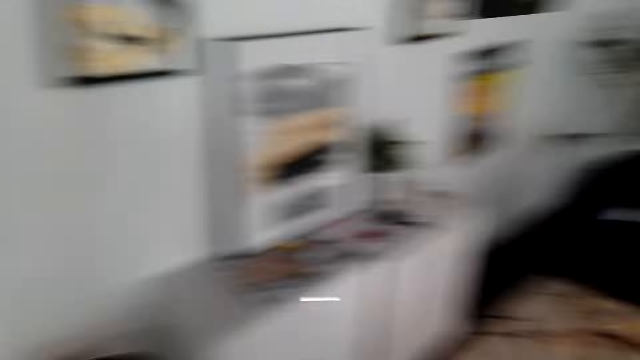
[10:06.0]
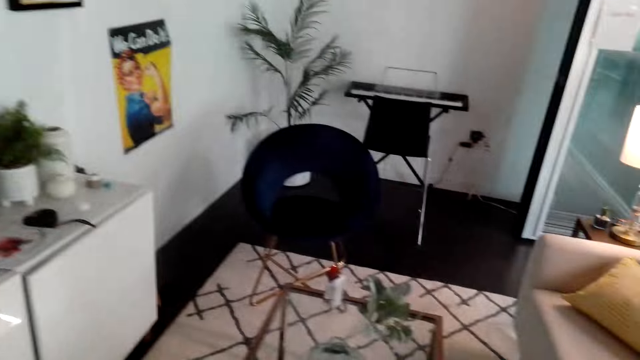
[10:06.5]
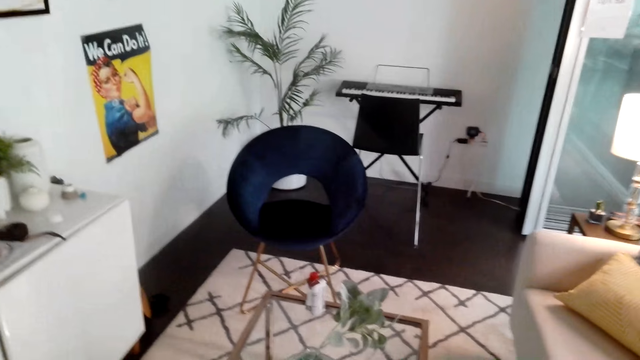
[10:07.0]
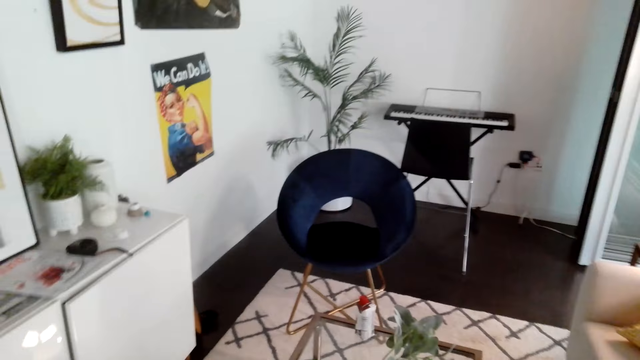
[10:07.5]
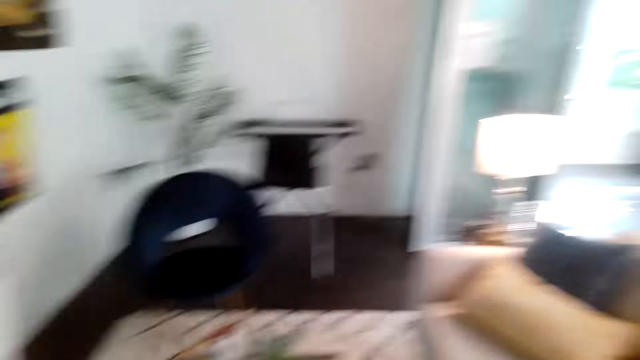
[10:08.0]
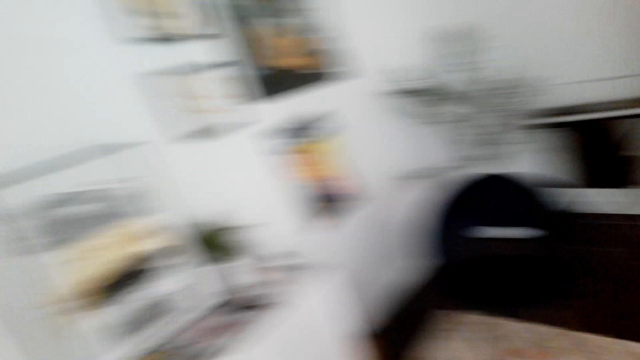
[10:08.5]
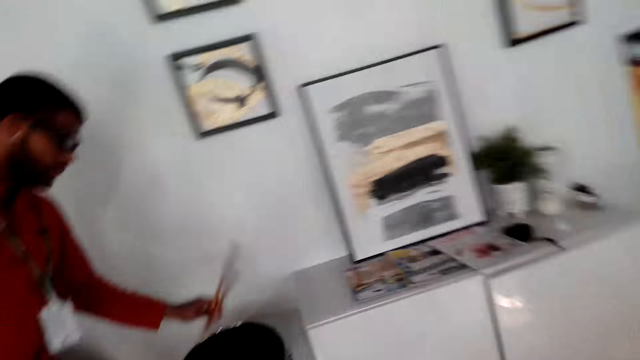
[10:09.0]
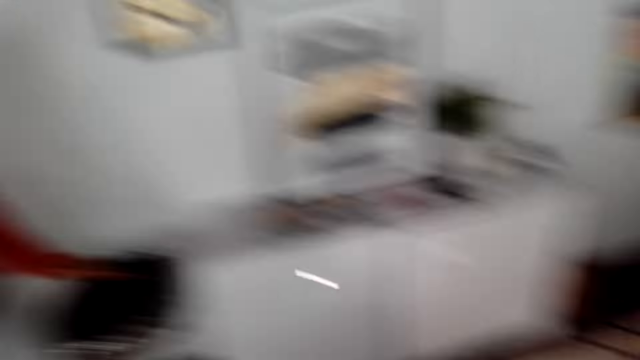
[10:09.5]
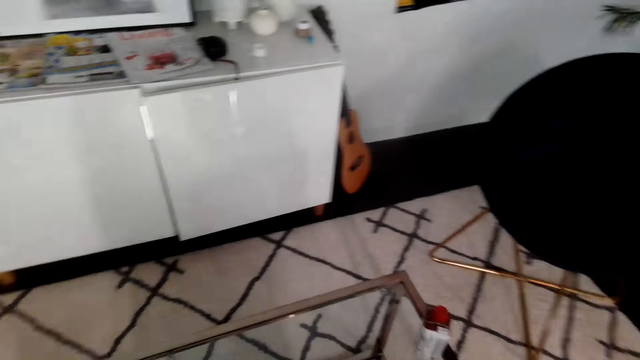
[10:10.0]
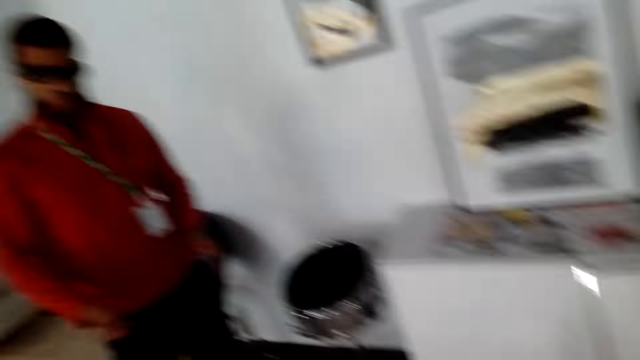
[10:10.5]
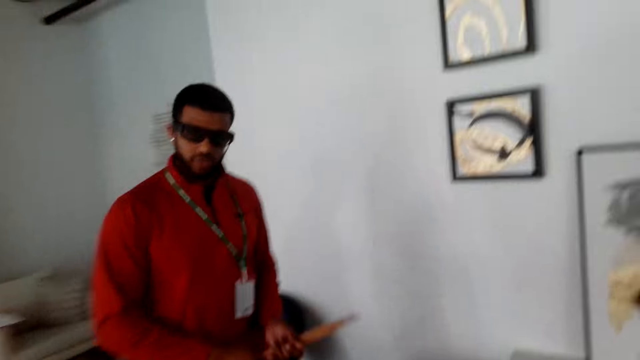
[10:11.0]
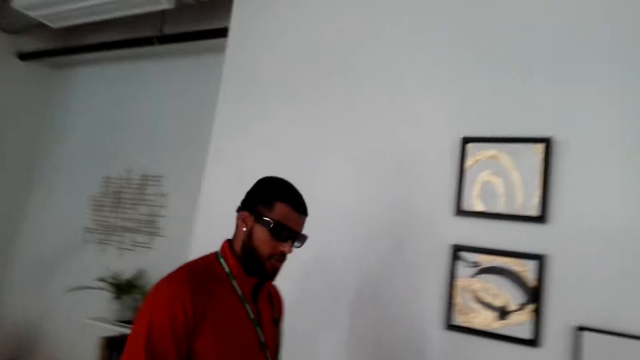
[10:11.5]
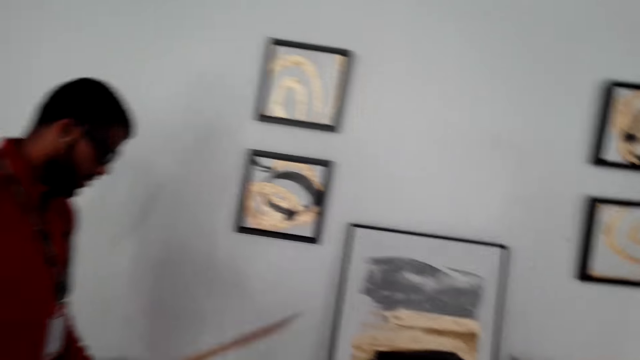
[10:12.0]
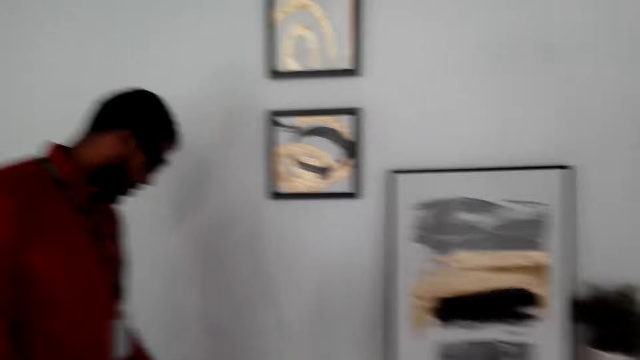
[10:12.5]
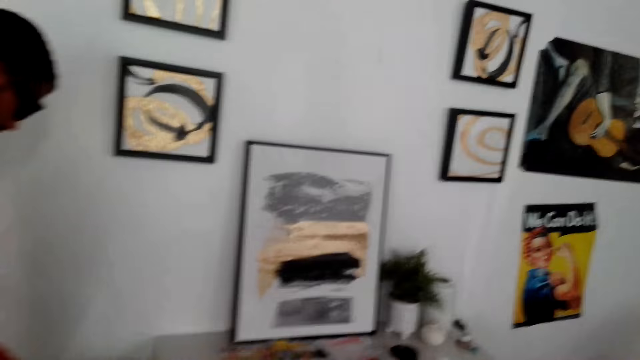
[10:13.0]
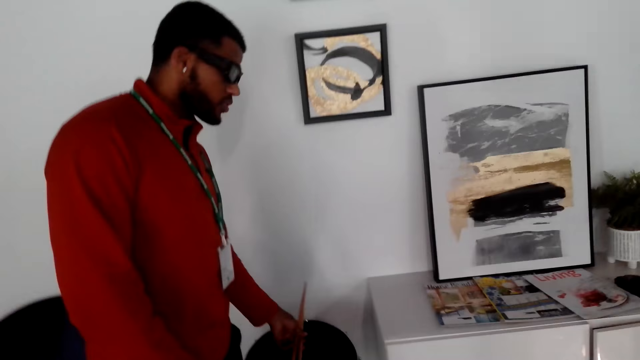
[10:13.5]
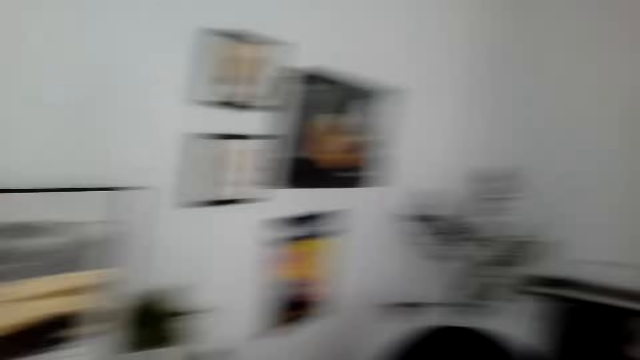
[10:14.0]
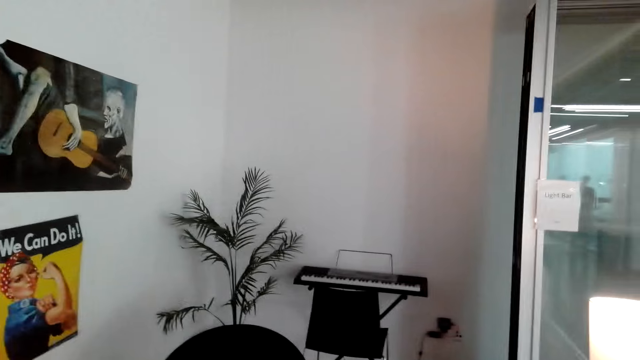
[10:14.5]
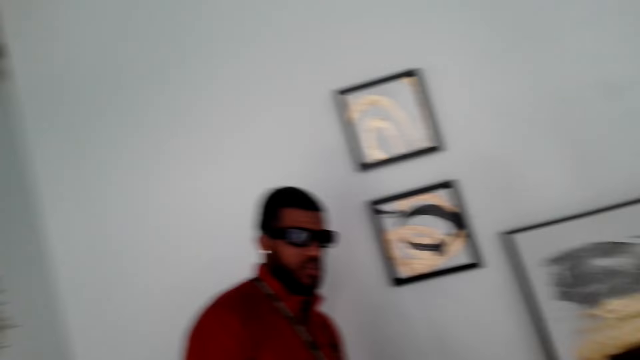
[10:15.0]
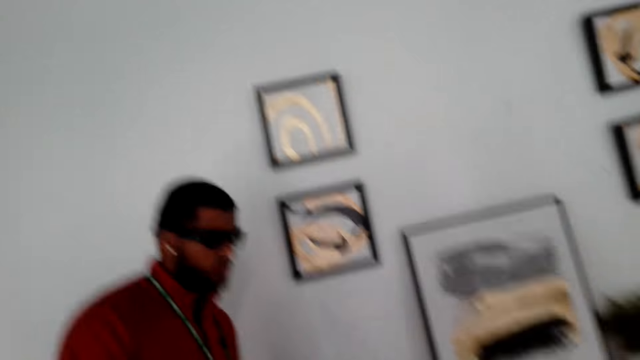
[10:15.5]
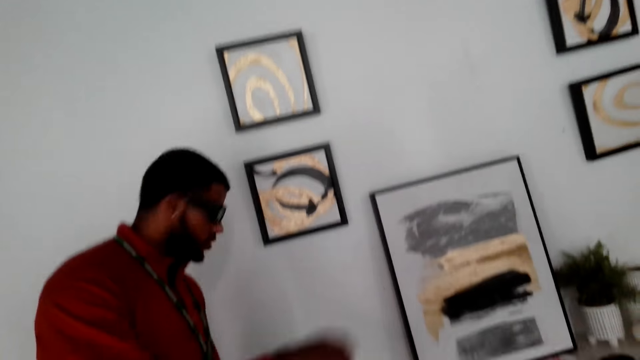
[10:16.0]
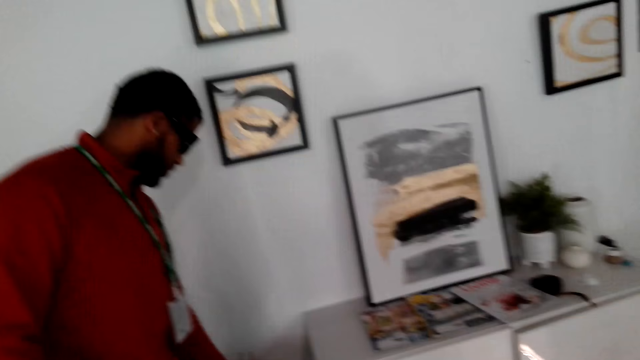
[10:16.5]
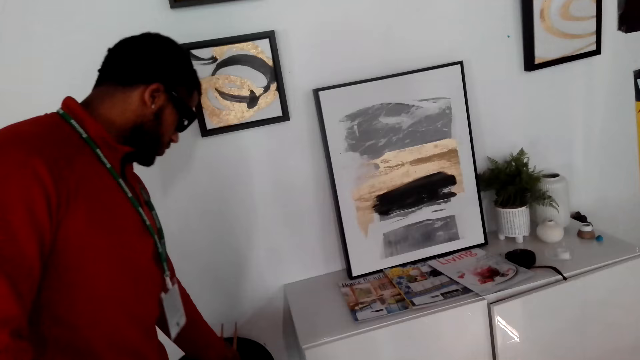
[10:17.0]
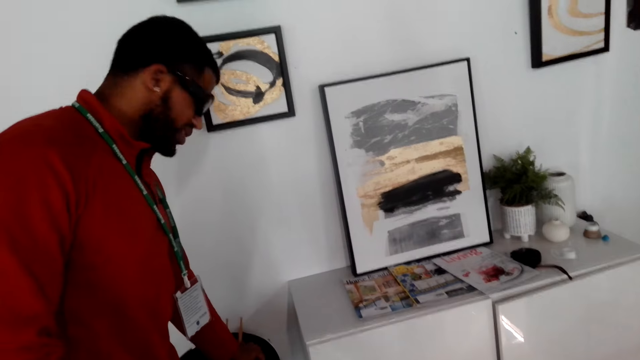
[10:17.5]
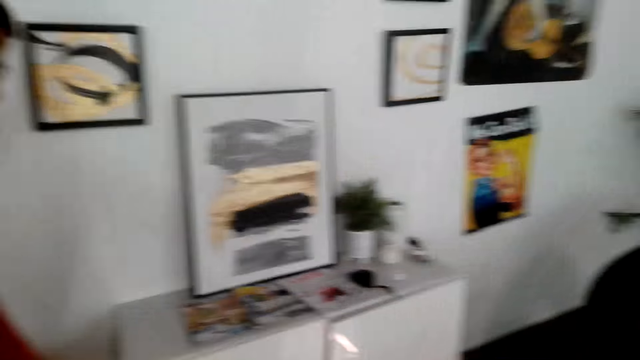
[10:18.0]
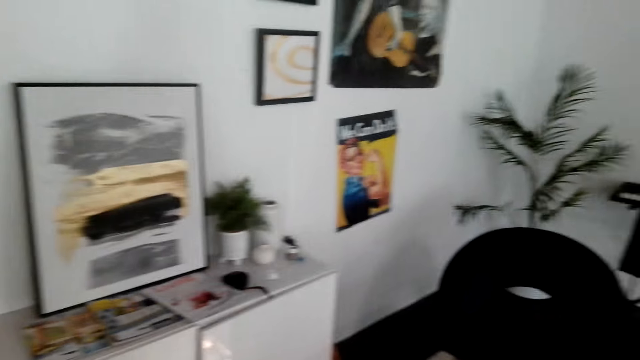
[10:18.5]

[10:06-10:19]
A man picks up the drumming sticks. The man holds the drum sticks. The camera wearer dialogues with the man. The man puts down the drumming sticks. The camera wearer dialogues with the man. They look around the living room.

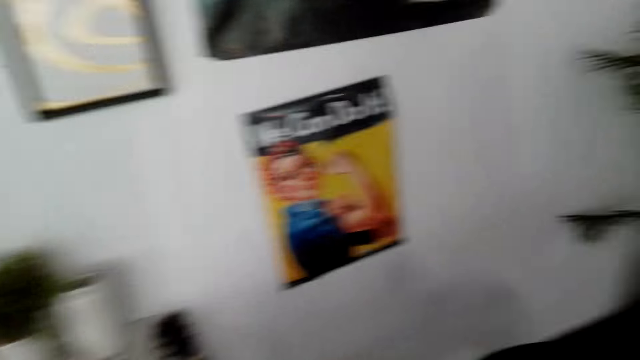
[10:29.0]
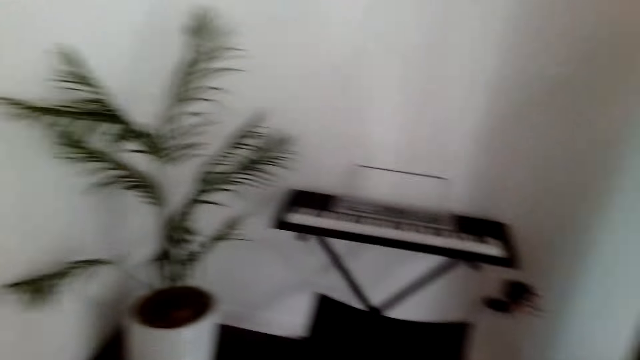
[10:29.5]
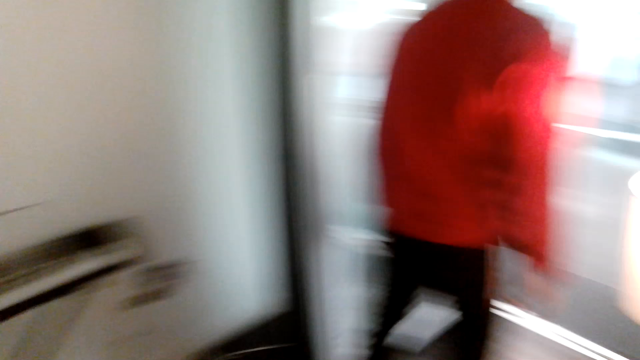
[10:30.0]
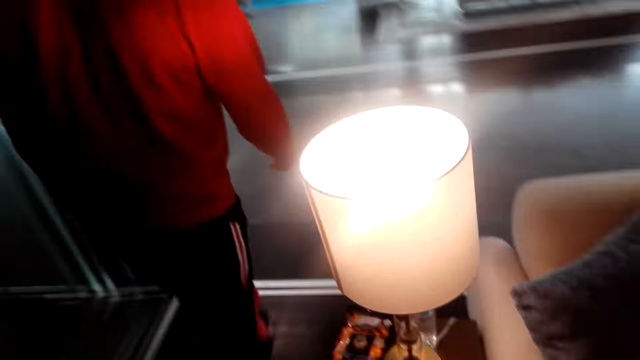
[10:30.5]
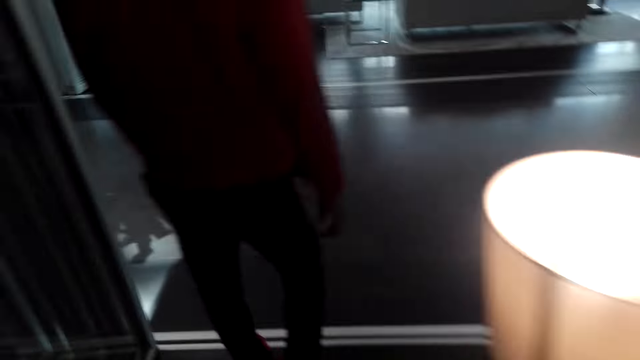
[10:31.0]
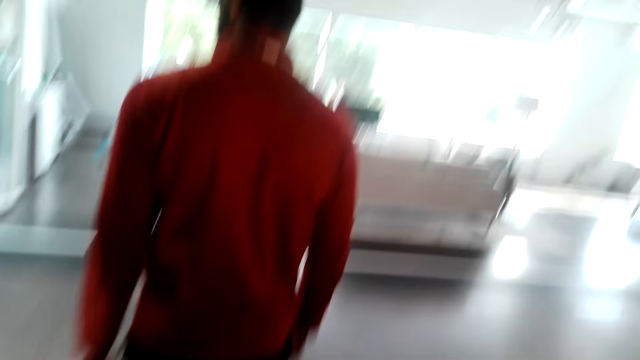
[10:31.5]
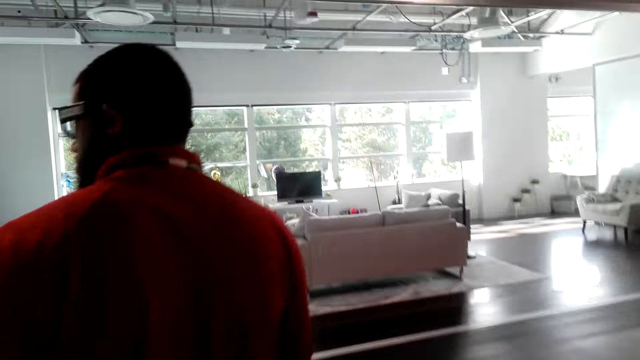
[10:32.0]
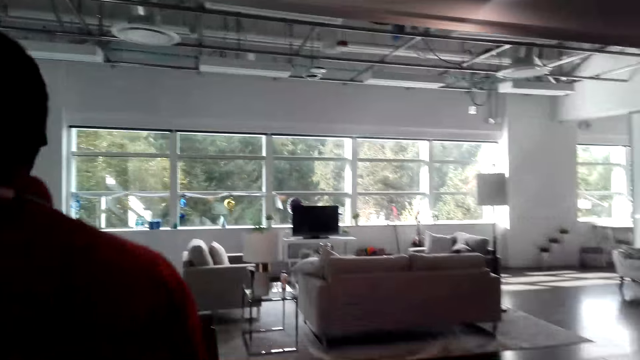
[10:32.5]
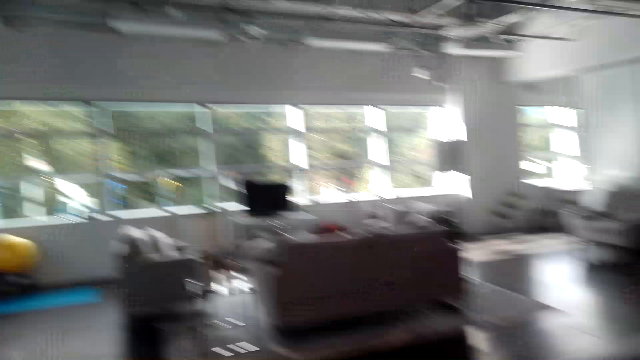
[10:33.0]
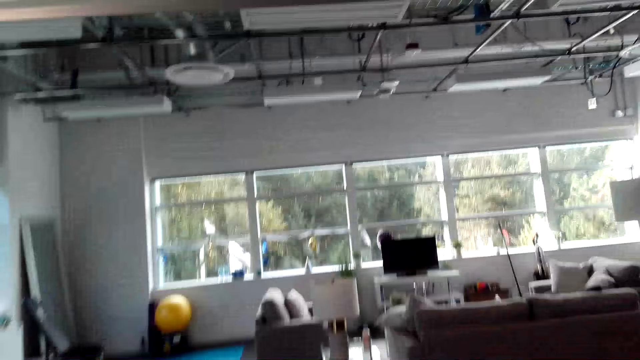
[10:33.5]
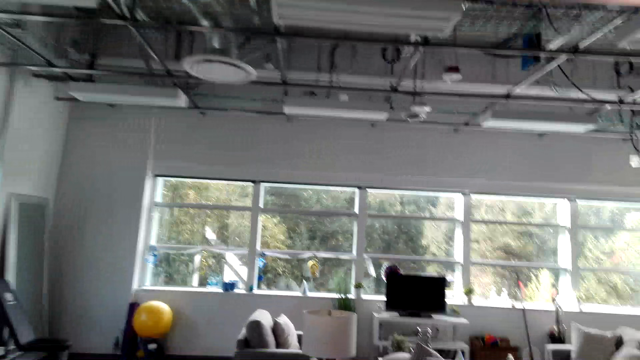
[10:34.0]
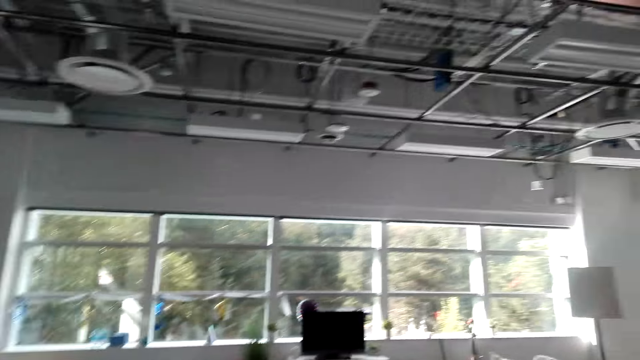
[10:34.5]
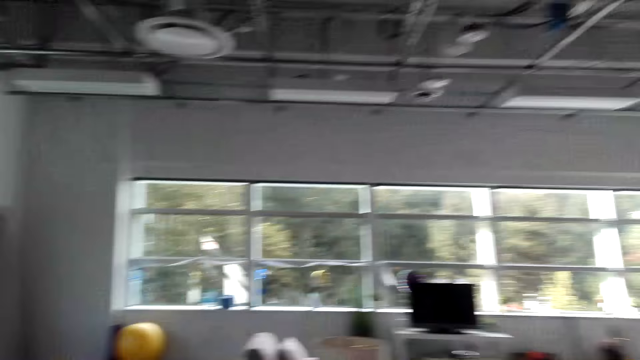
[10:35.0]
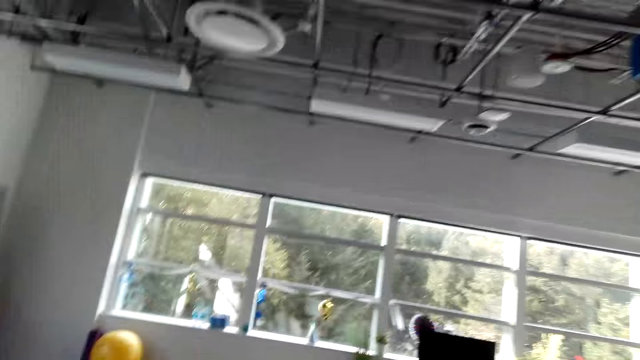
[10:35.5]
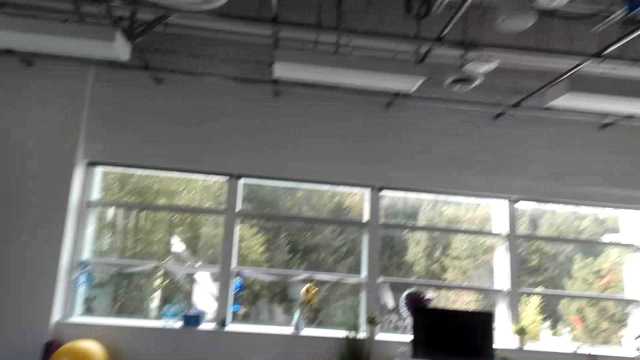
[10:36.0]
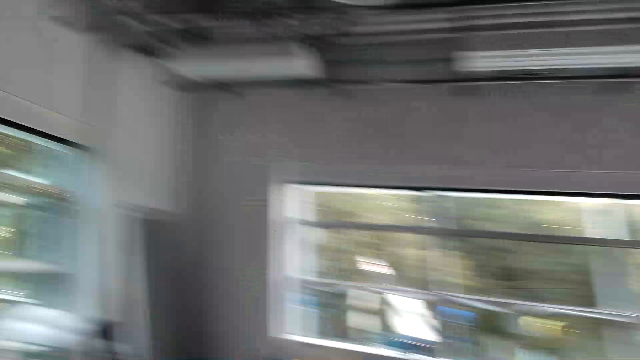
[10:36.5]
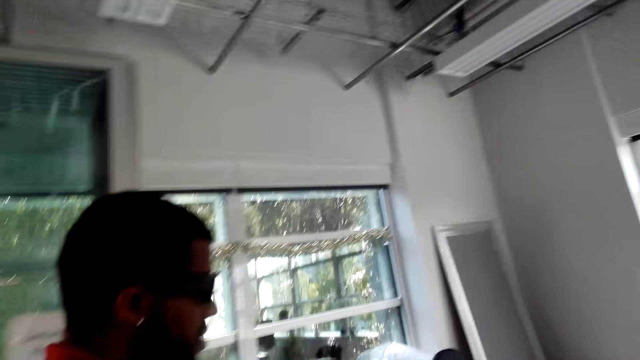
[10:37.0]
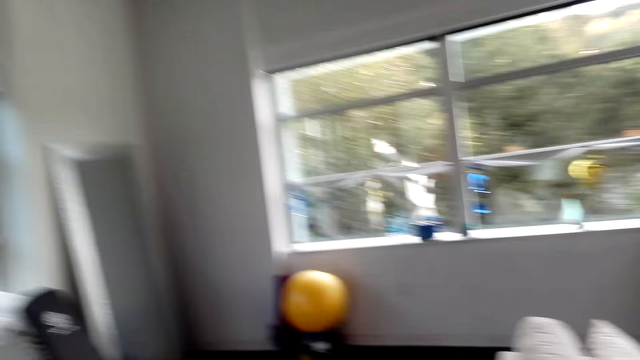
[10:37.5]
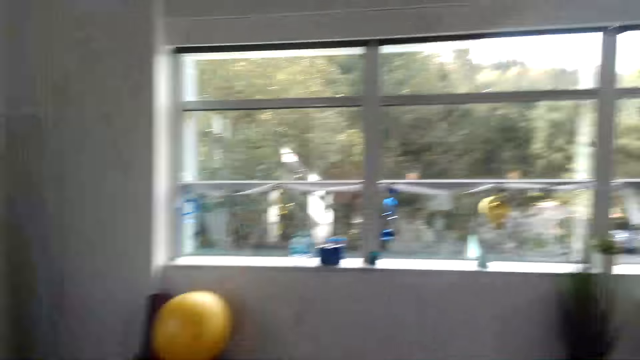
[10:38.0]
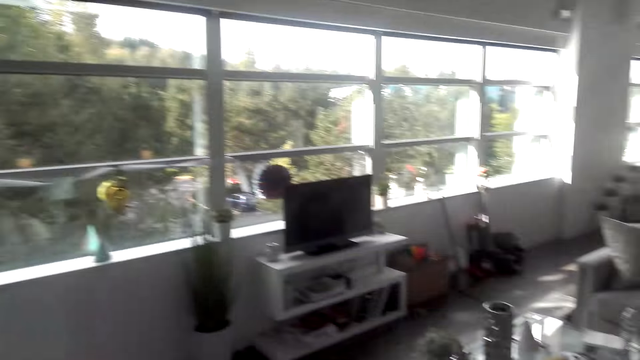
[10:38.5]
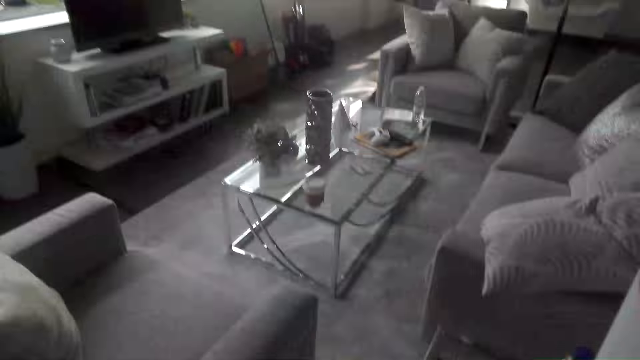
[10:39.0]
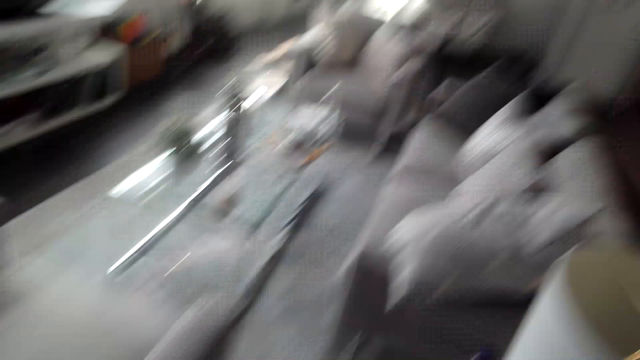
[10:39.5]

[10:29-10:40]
A person walks in the house. The person exits the living room. The camera wearer dialogues with the person. They walk in the house. They exit the living room. They dialogue with the person. They dialogue with the person again. They enter another living room. They look around the living room and dialogue with the person.
